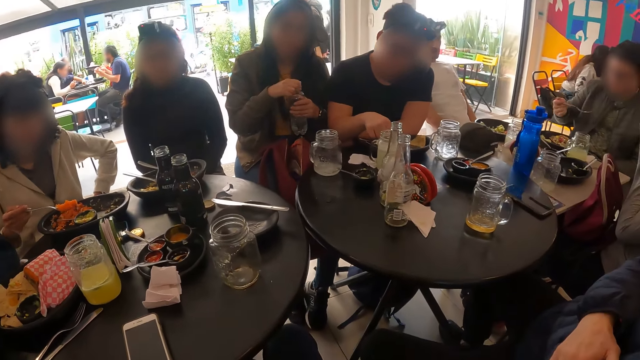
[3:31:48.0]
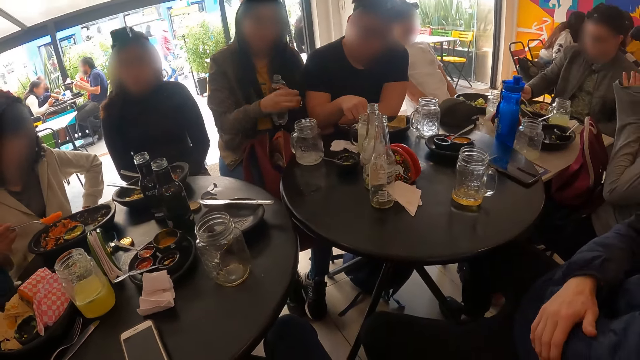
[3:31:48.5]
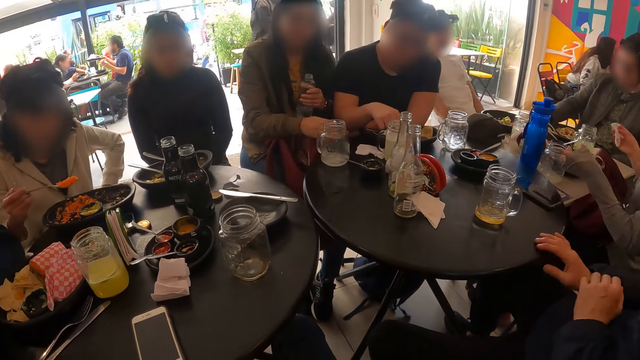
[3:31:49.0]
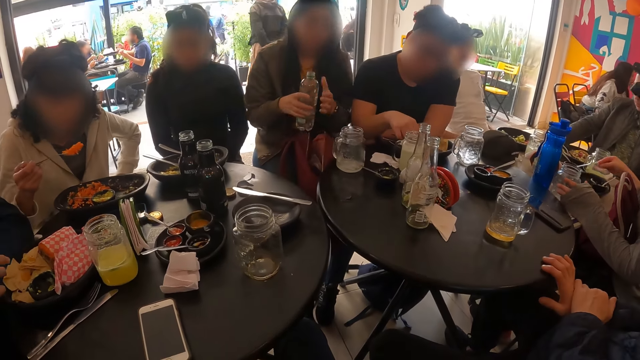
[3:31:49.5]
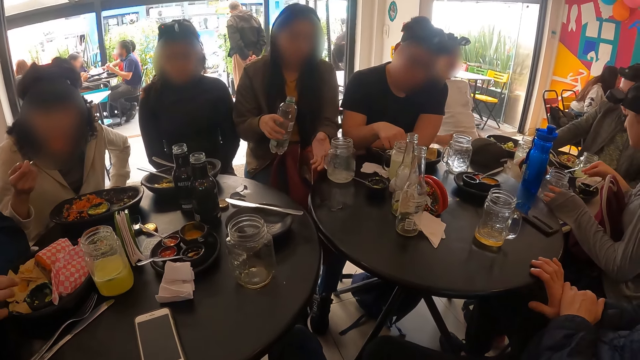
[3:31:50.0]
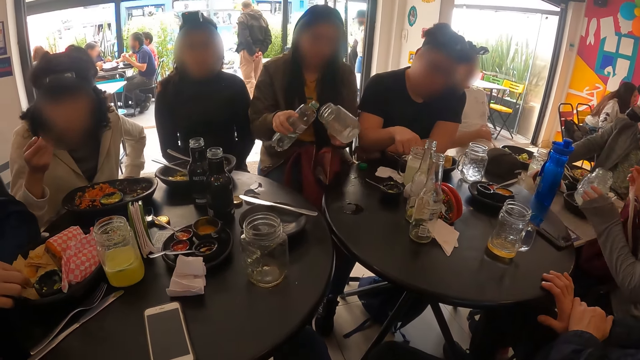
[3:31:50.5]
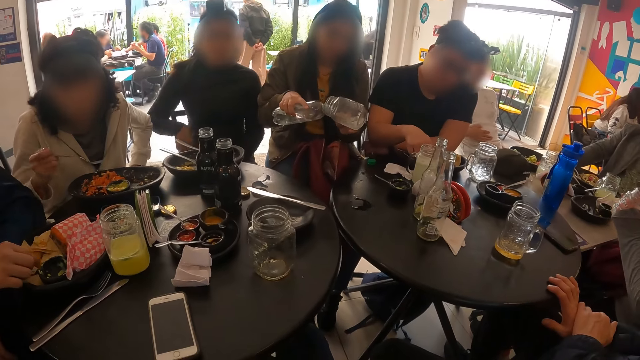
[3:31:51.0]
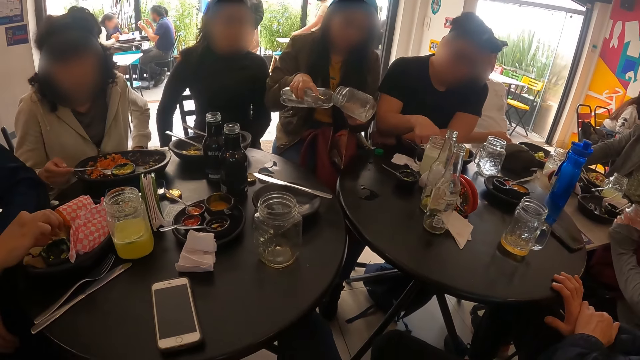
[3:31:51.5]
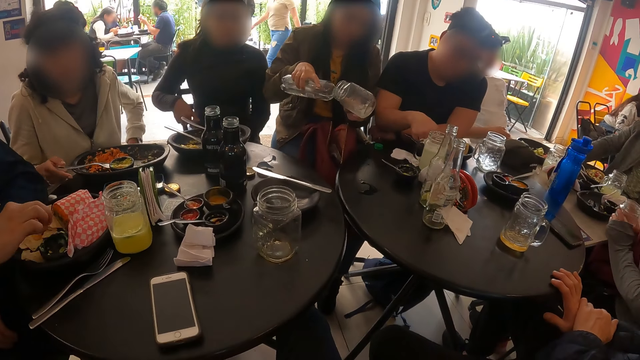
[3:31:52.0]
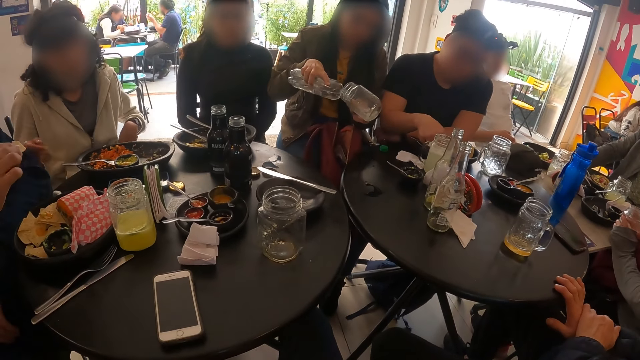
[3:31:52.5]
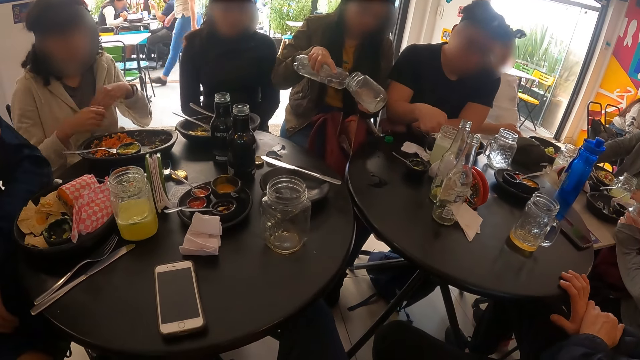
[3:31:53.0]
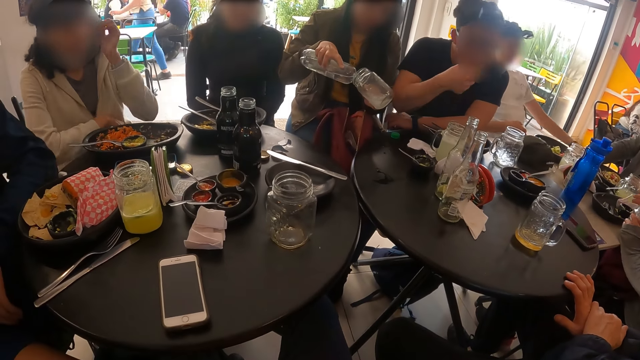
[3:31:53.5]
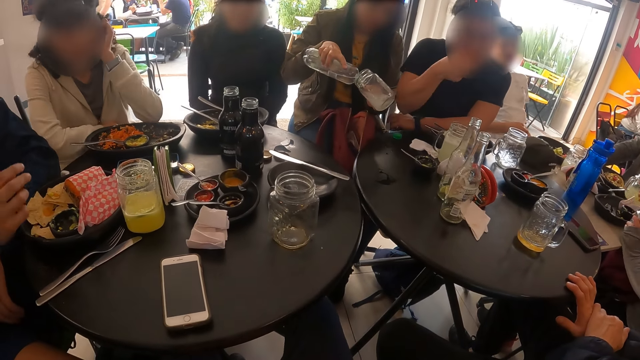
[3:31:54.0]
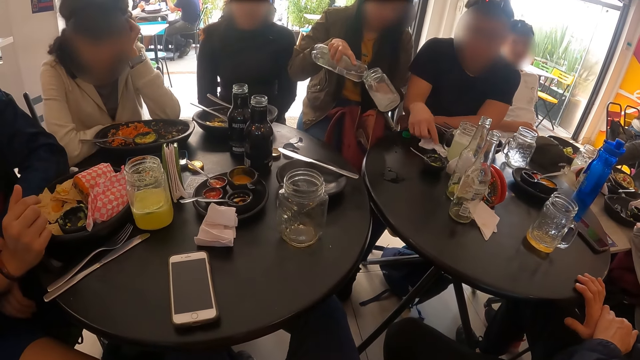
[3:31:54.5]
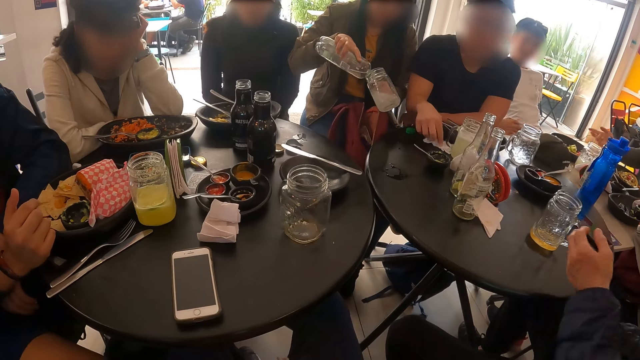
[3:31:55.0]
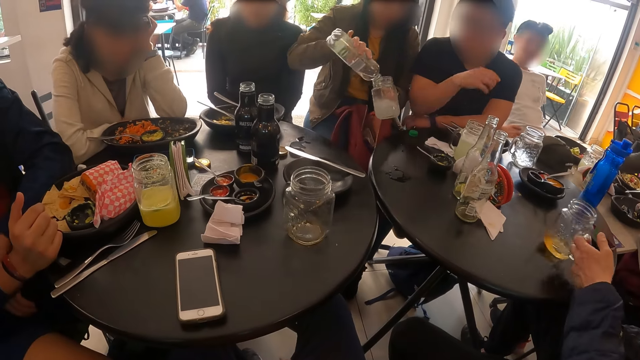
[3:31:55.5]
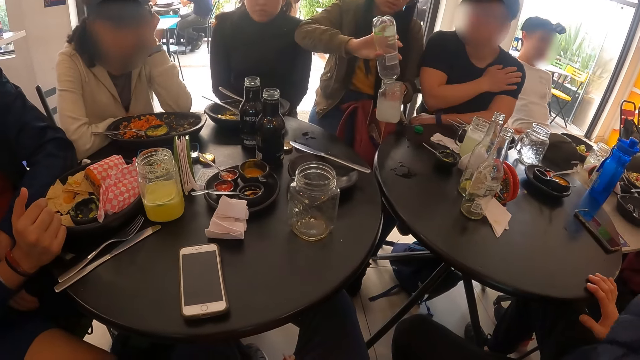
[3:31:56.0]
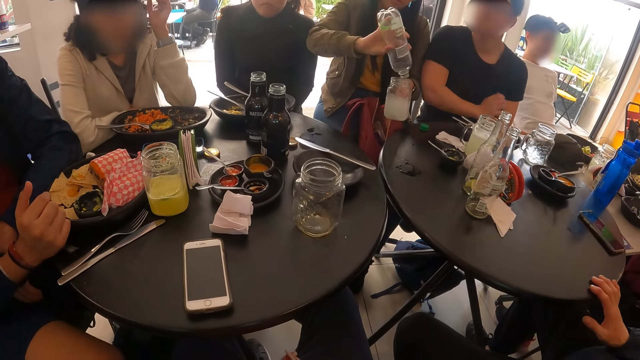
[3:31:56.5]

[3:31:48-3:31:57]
A woman picks up a cup from the table with her left hand and drops a tissue paper in a bowl with her right hand. Another woman eats a meal with a fork in her left hand. She eats the meal with the fork in her right hand. A third woman picks up a cup from the table with her left hand and pours water from the bottle into the cup with her right hand. The second woman drops the fork on the plate on the table with her right hand. The first woman drops the cup on the table with her left hand. A man eats a chip with his right hand. Another man eats the chip with his right hand and wipes his hand on the tissue paper on the table. A third man picks up a cup from the table with his left hand.

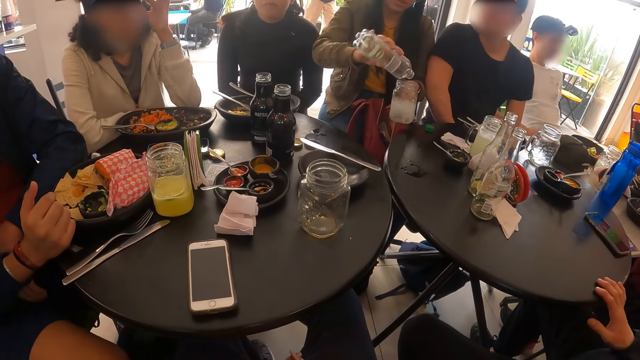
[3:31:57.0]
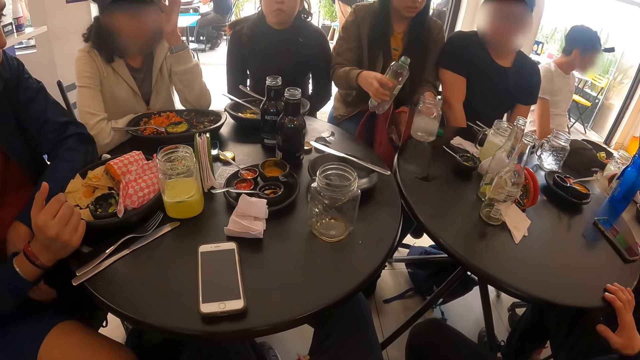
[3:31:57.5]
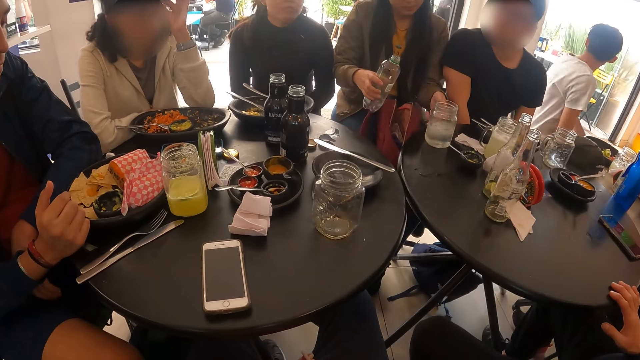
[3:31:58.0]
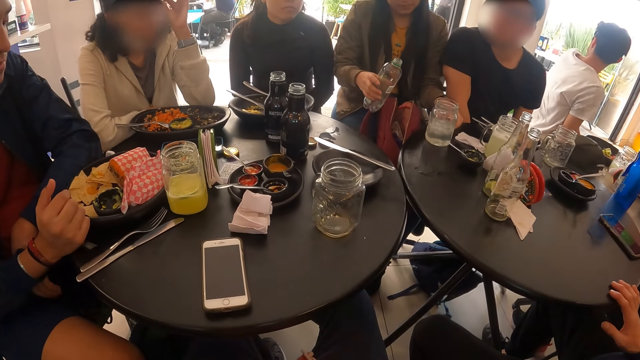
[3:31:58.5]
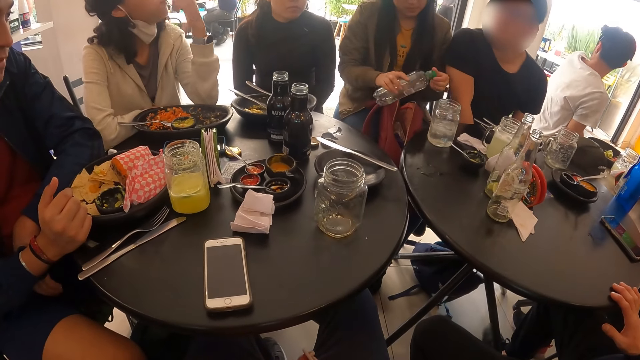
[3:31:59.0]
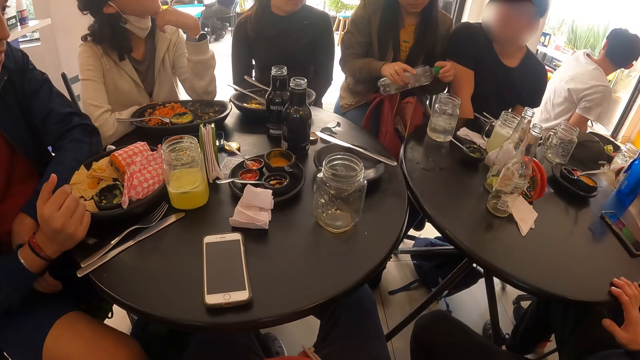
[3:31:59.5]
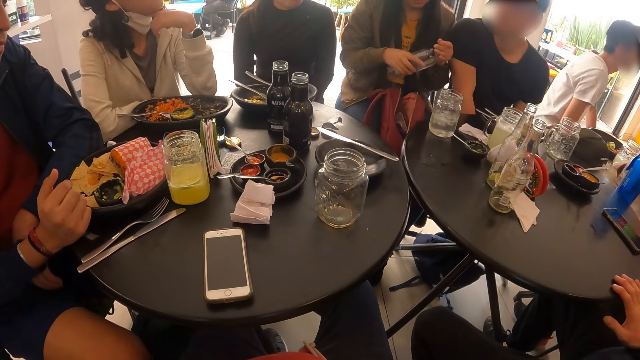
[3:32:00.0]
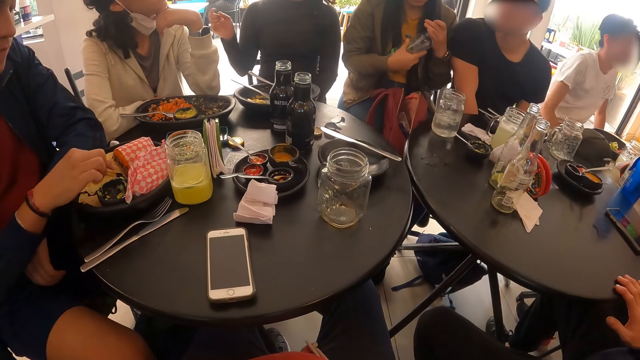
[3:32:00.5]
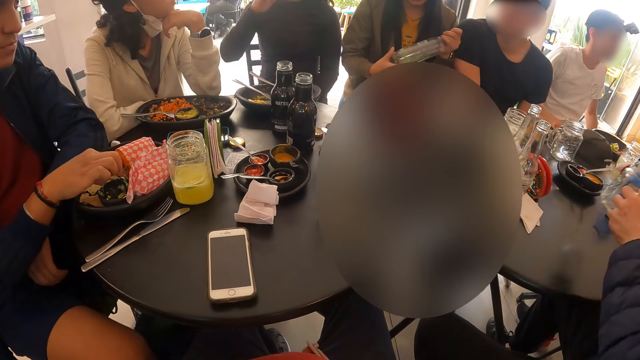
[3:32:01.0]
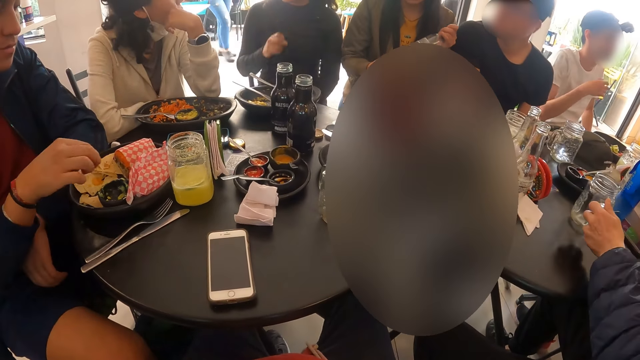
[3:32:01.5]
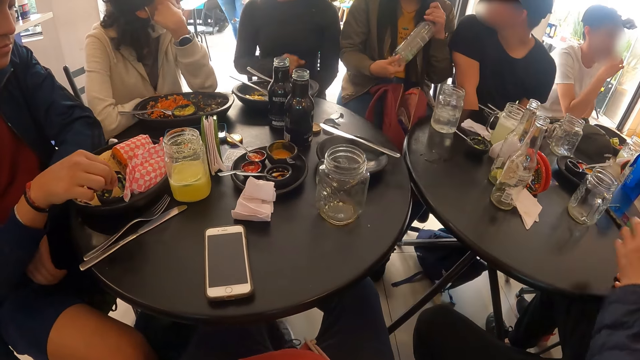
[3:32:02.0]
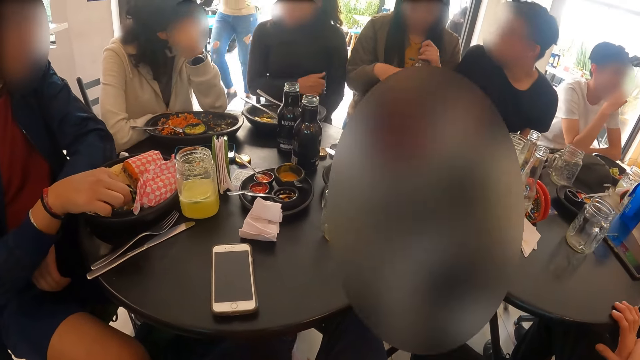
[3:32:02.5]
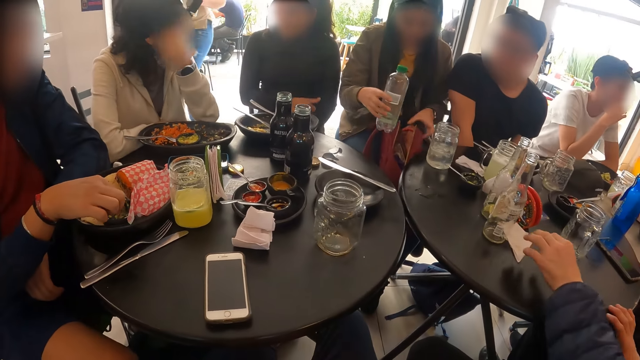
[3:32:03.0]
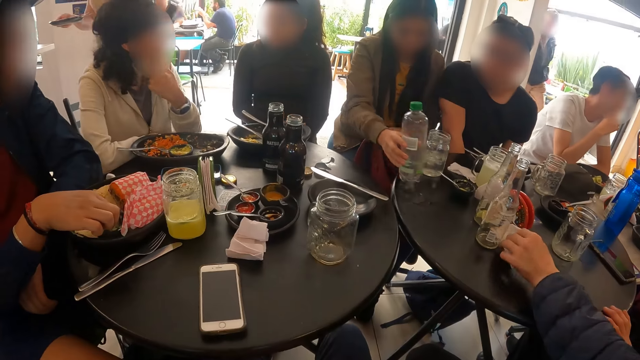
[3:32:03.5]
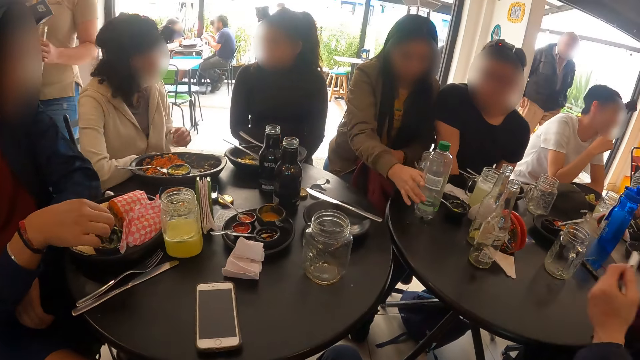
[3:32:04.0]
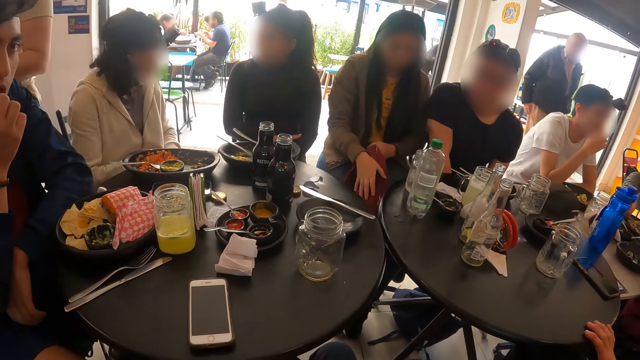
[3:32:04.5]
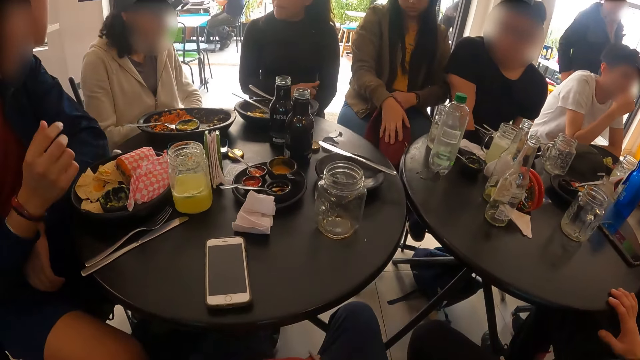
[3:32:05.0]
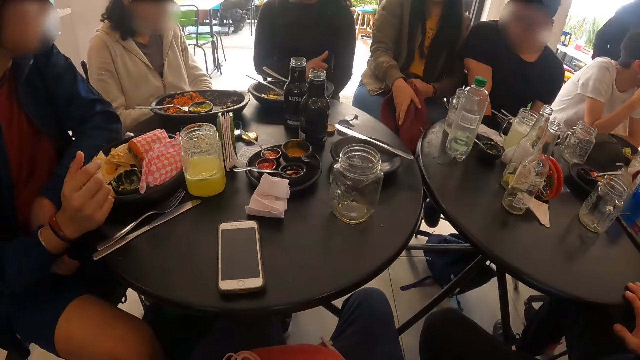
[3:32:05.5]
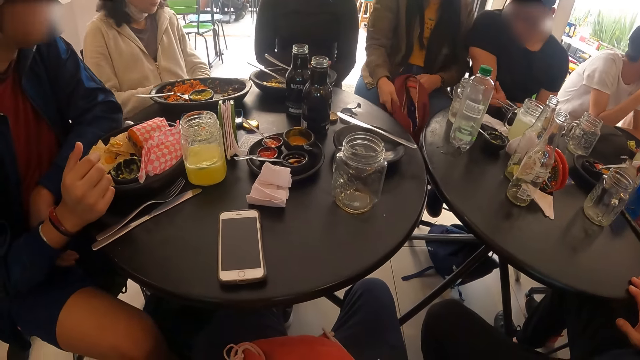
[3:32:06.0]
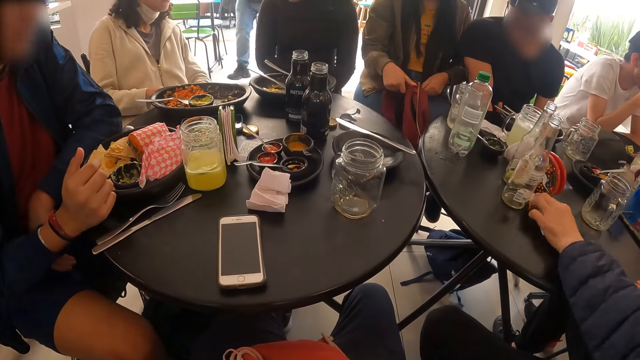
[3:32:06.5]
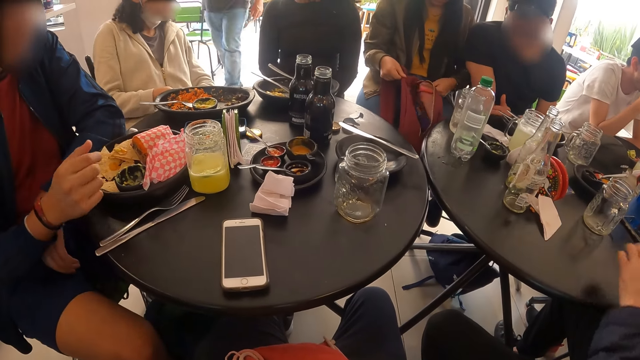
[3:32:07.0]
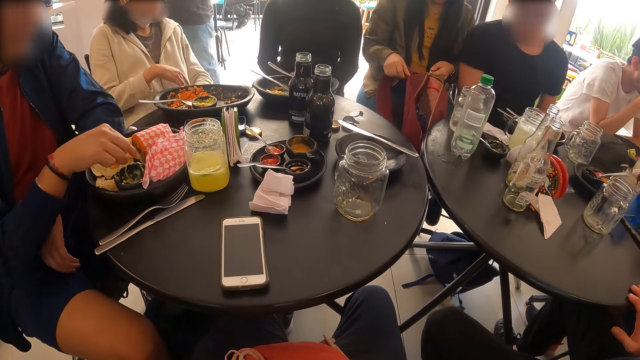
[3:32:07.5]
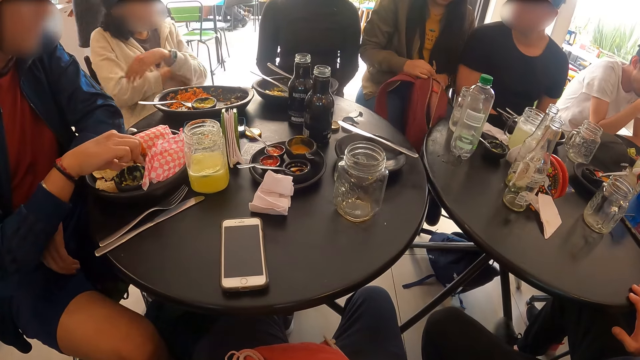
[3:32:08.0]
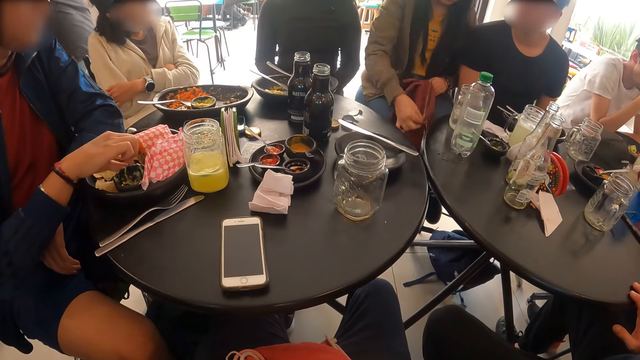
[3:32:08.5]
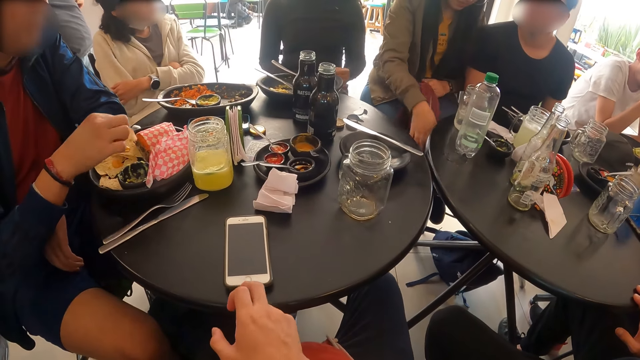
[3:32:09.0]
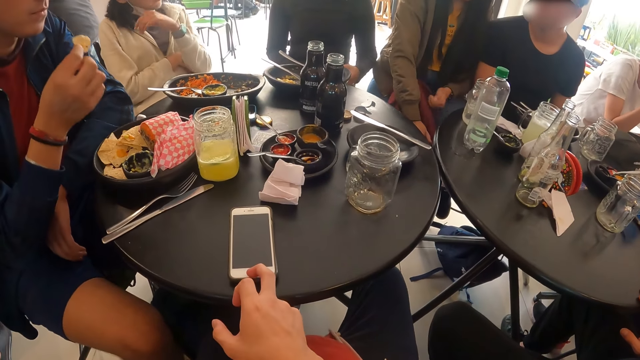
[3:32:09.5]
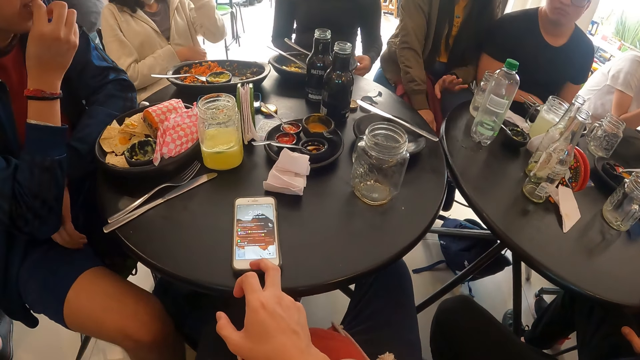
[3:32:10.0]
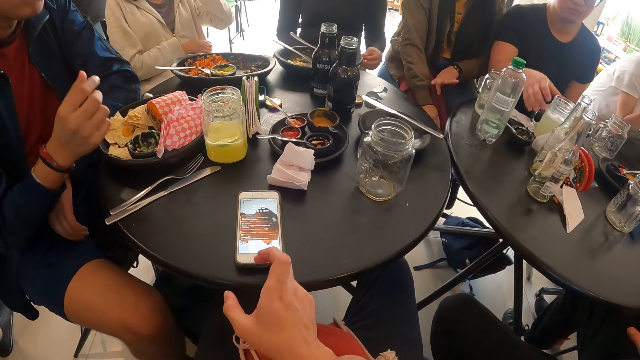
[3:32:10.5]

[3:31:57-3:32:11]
A woman drops the cup on the table with her left hand, picks up the cover of the bottle from the table with her left hand and covers the bottle with the cover in her left hand. A man picks up a chip from the plate with his right hand. Another man drops the cup on the table with his left hand. The woman drops the bottle on the table with her right hand. The second man picks up a tissue paper from the table with his left hand. The first man eats the chip with his right hand. The second man drops the tissue paper on the table with his left hand. The first man picks up a chip from the plate with his right hand. The woman zips the bag with her right hand. The camera wearer operates a phone on the table with his right hand. The first man eats the chip with his right hand. The camera wearer presses the phone.
